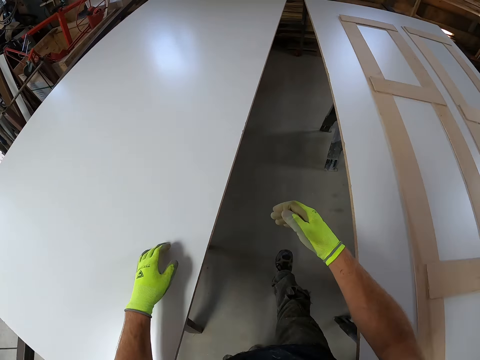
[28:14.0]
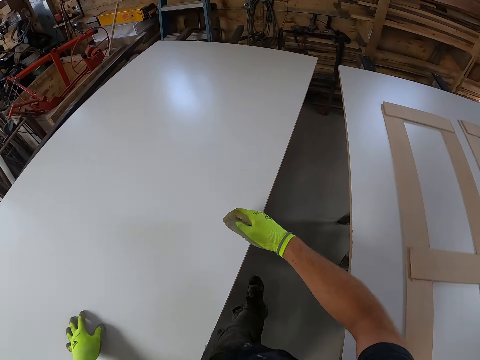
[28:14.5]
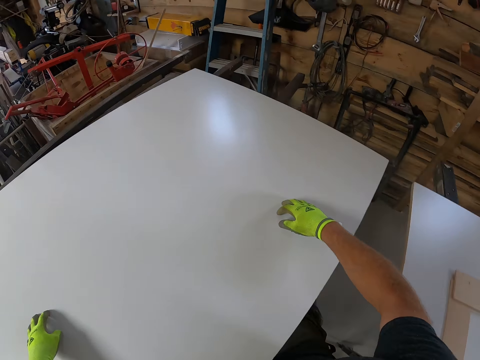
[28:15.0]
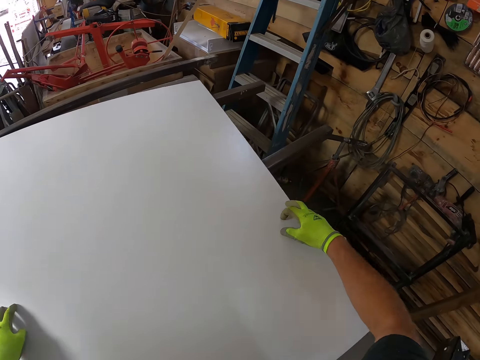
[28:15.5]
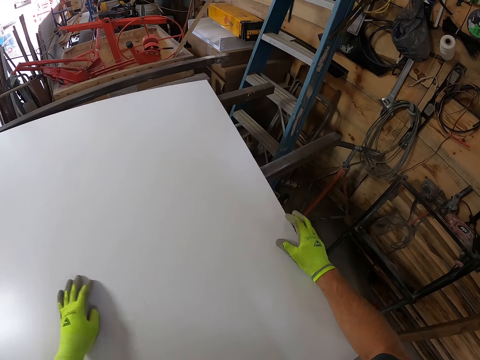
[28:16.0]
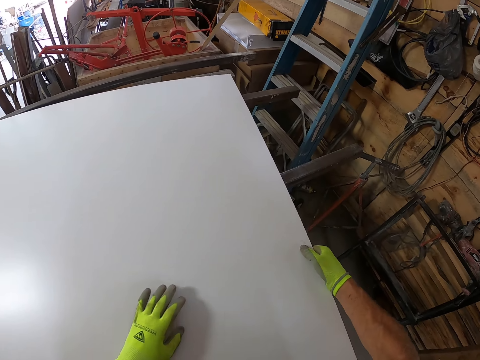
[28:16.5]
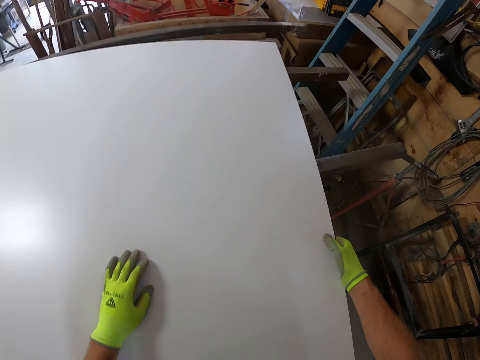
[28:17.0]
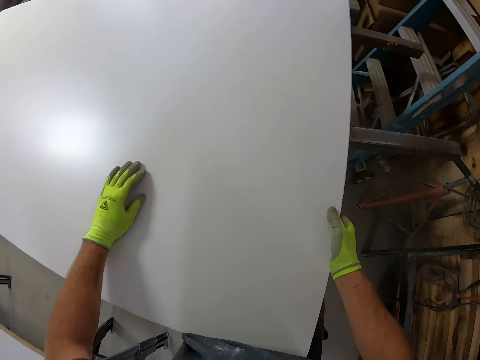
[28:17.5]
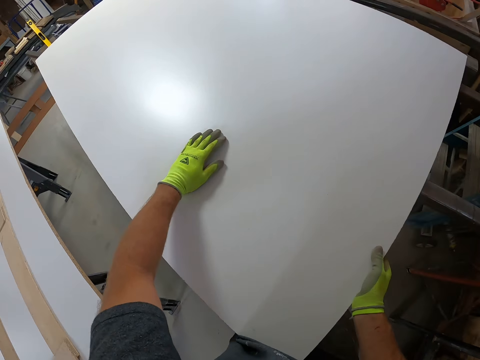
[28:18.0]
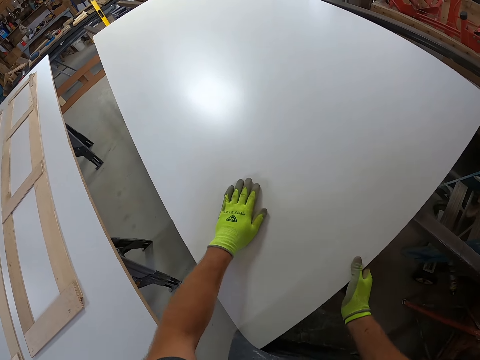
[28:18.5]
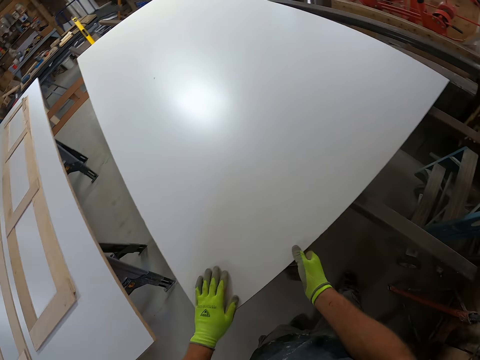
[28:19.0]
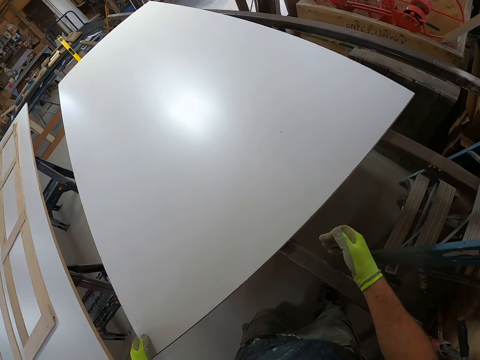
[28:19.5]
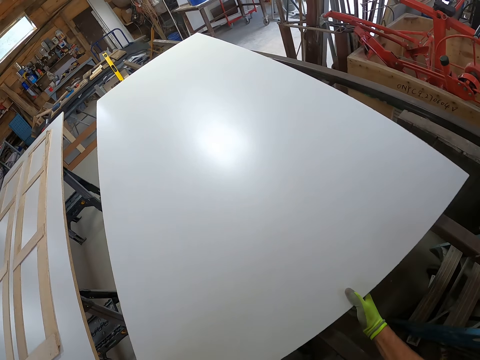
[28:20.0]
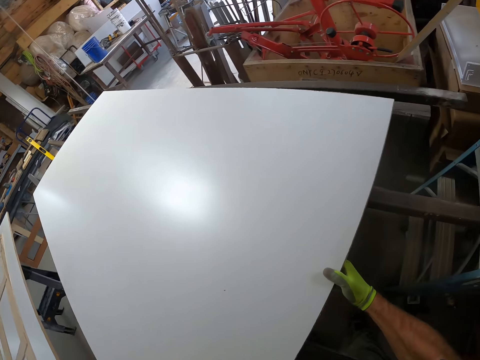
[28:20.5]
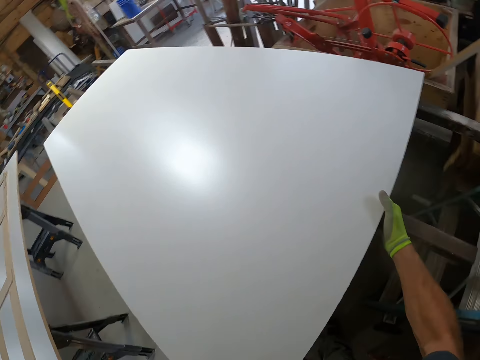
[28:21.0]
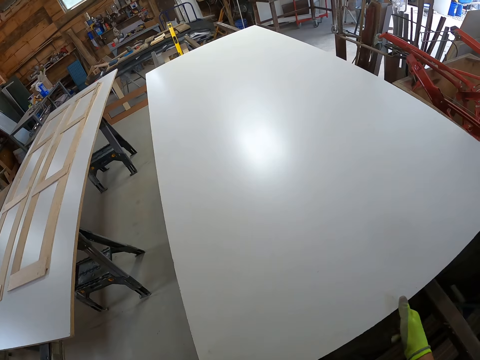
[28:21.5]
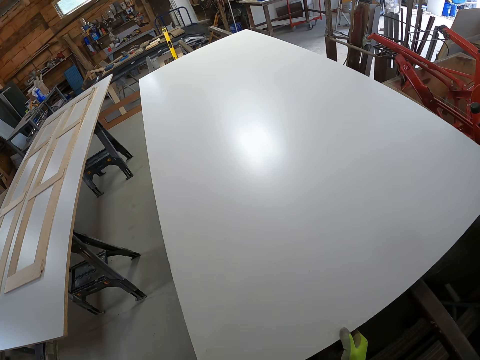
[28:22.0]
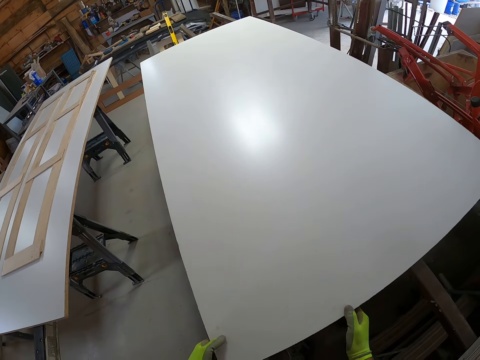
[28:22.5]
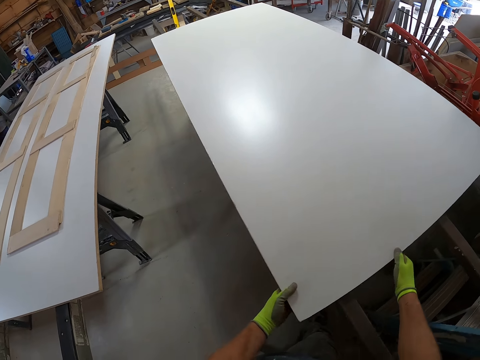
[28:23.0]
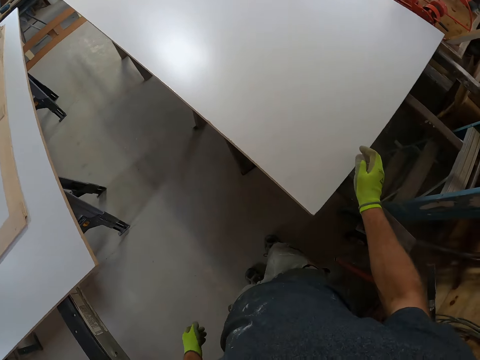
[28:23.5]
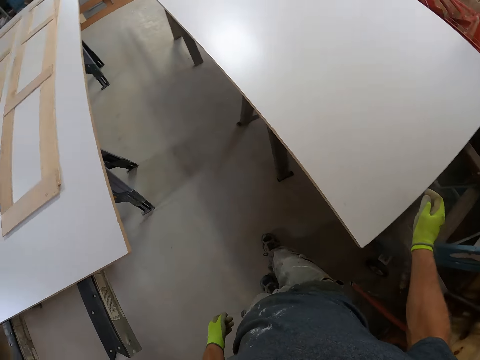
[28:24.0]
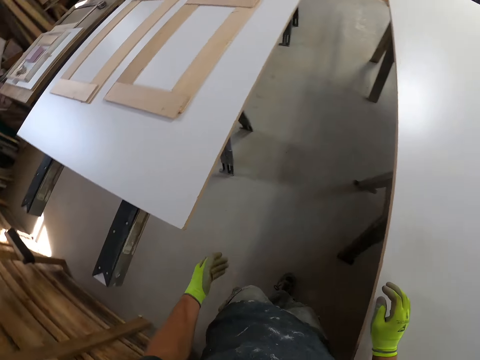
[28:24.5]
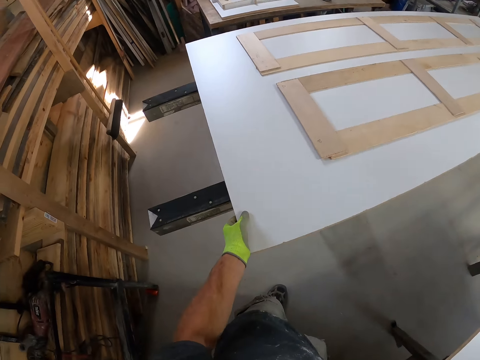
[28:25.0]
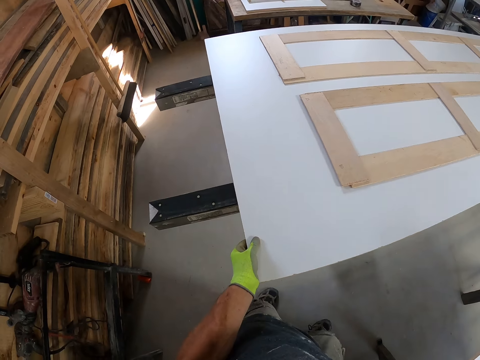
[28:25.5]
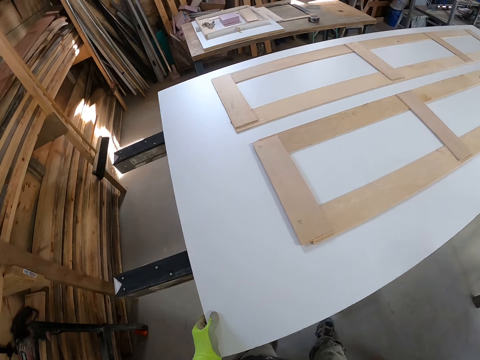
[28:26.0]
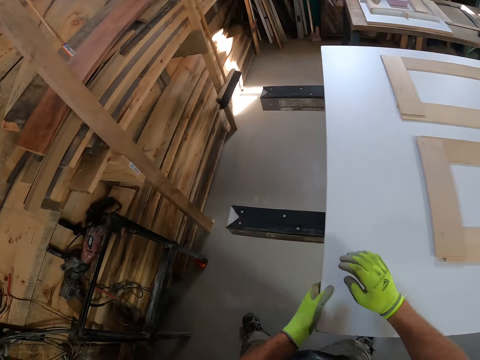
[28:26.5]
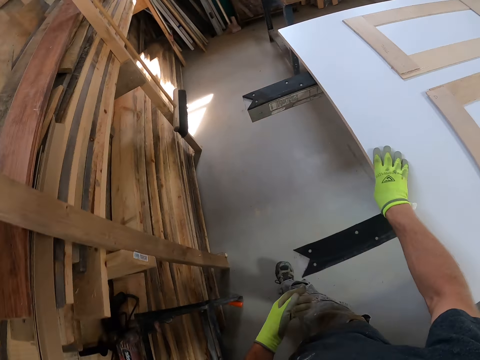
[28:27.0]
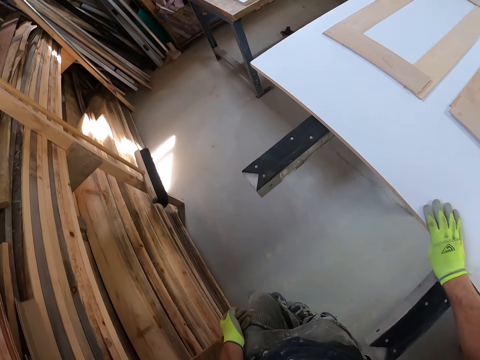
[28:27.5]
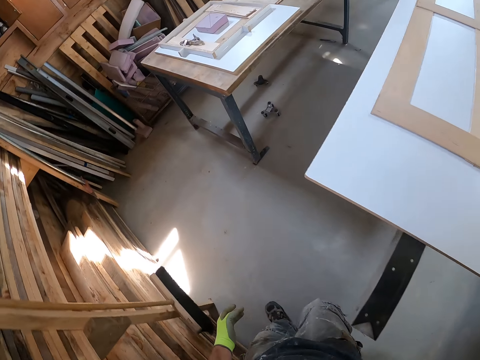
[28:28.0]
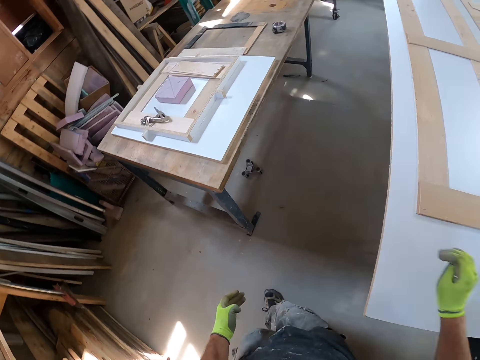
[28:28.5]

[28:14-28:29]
The camera wearer leans towards the MDF board. They adjust the MDF board on the table frame. They walk around the MDF board. They adjust the MDF board on the table frame. They release the MDF board. They adjust a table top on the left side. They walk around the room.

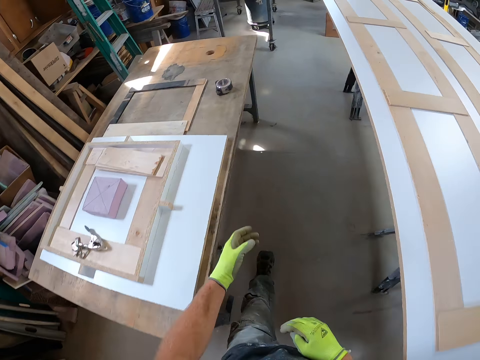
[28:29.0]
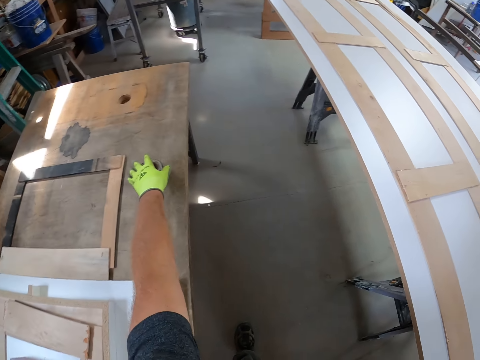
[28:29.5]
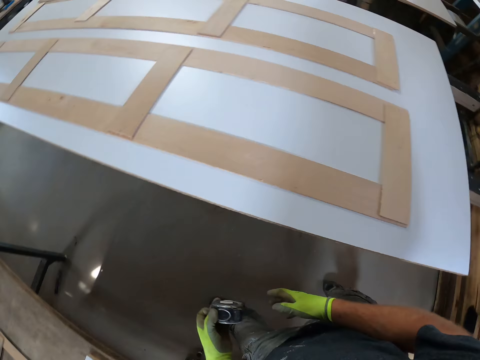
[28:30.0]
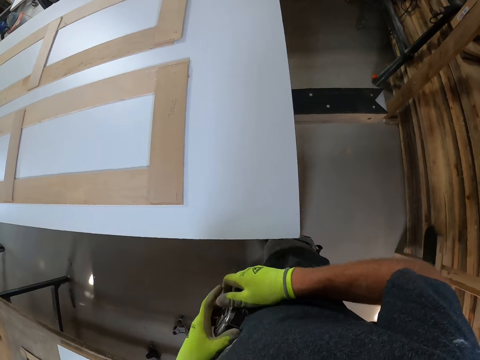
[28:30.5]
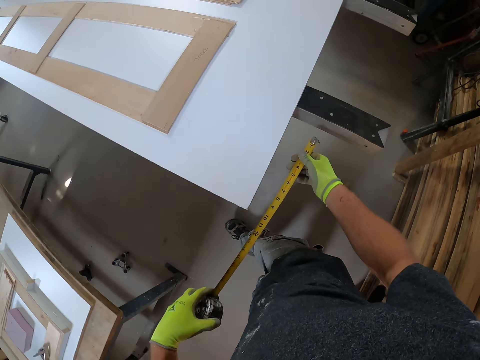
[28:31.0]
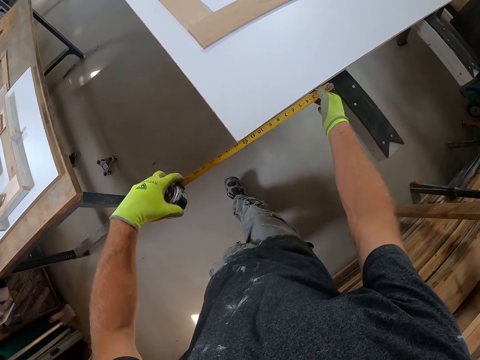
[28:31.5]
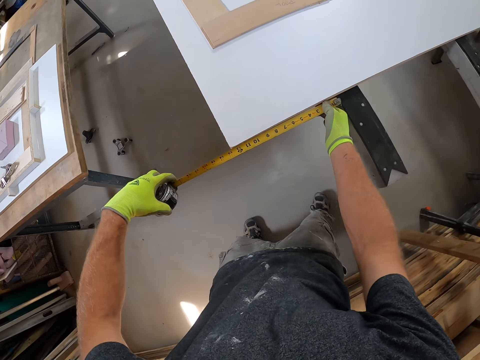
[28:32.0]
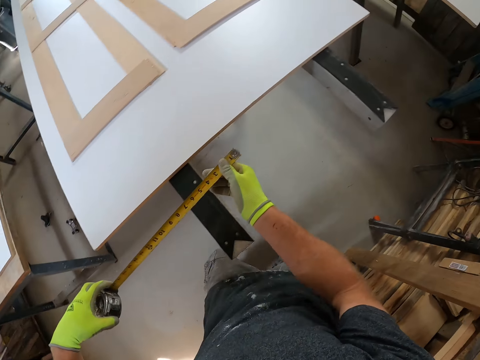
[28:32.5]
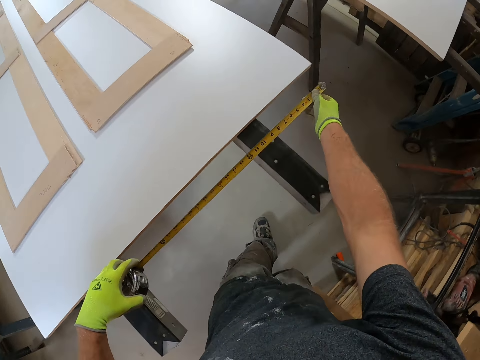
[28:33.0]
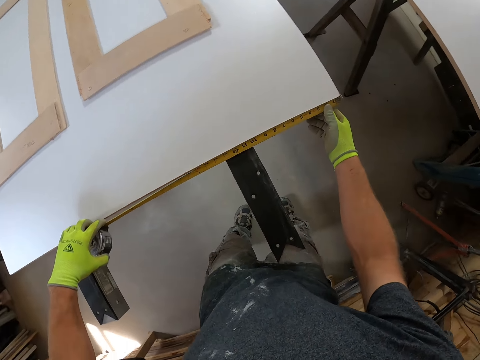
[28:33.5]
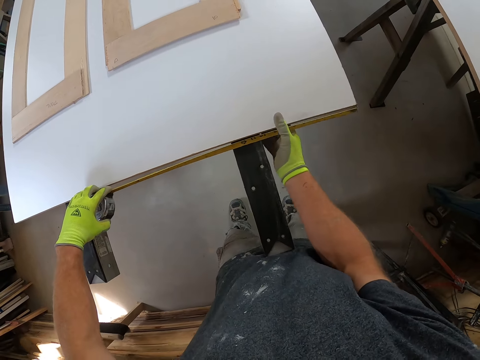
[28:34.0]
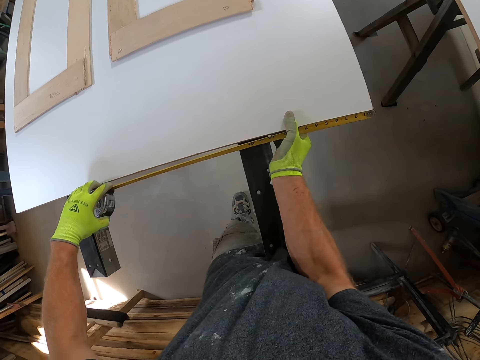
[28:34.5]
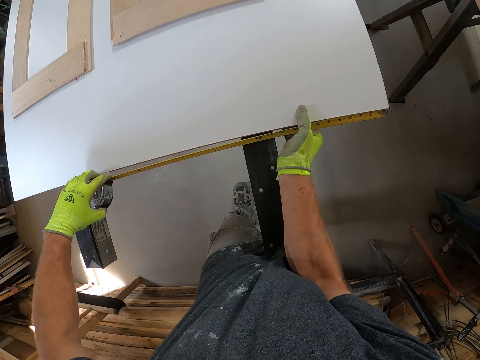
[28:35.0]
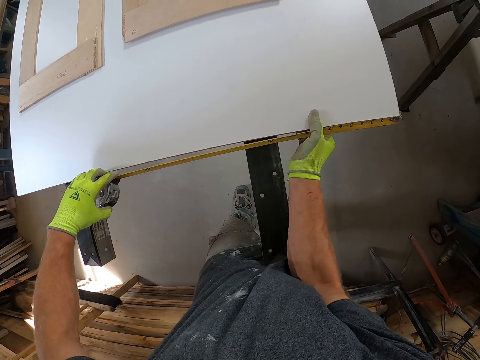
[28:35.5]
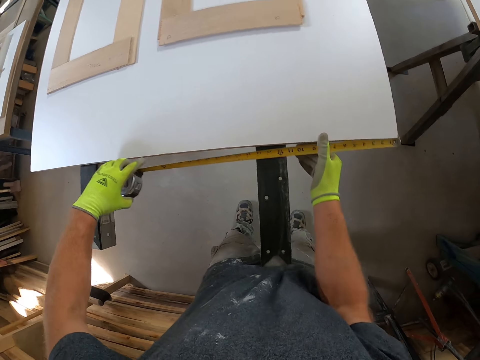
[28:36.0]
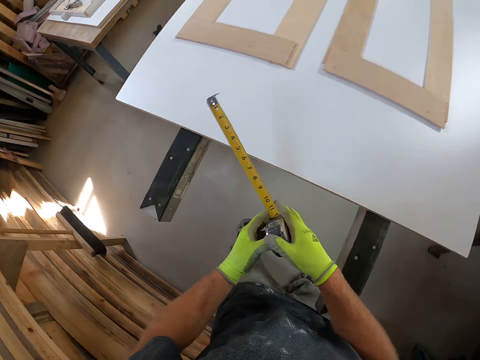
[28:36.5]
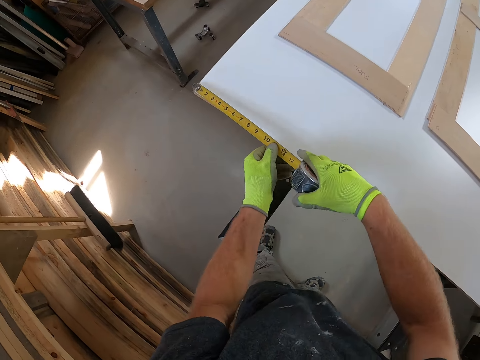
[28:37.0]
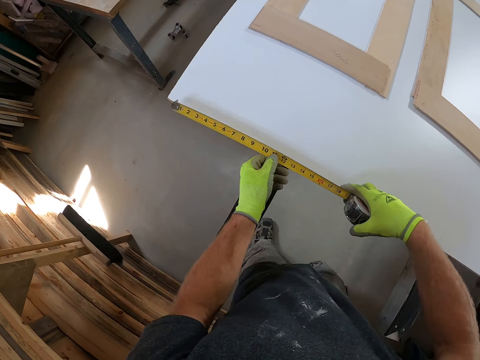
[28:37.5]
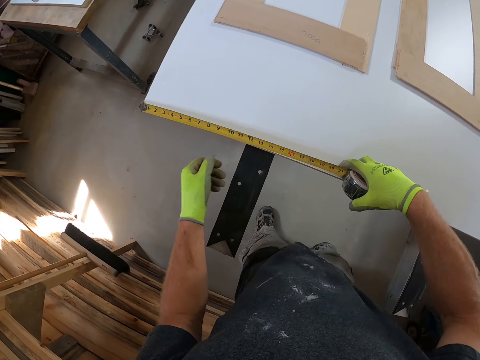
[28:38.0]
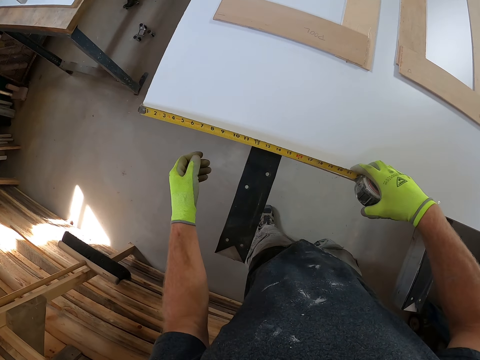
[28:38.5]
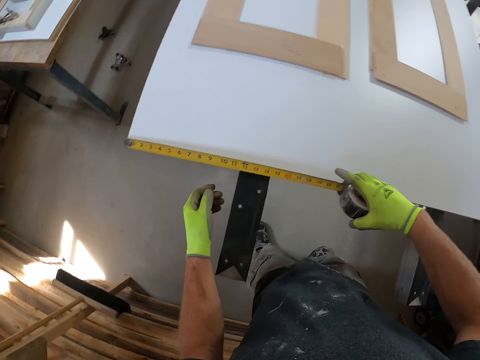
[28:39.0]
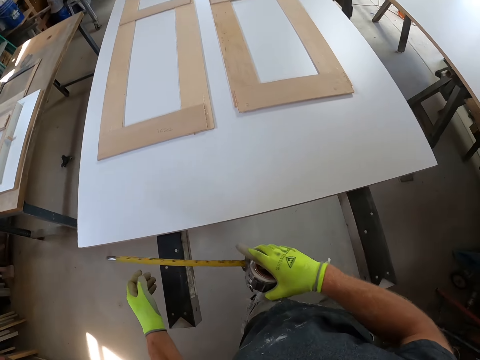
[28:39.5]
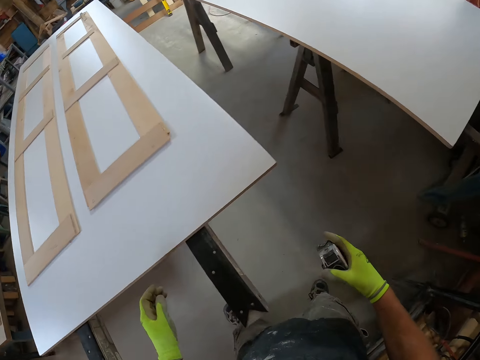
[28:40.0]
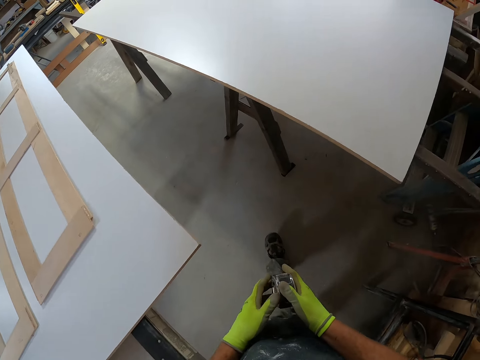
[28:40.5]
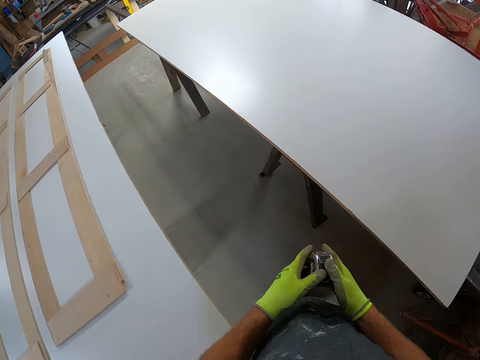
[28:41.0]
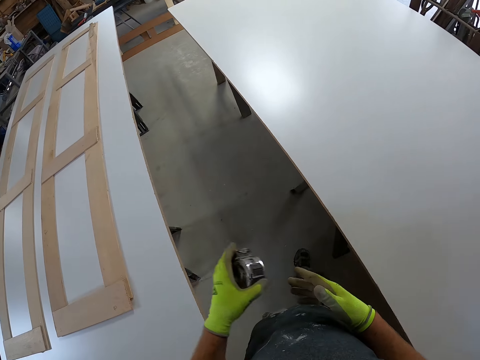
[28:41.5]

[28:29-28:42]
The camera wearer picks up a measurement tape or tape measure from a table. They pull the tape measure hook. They measure the table top with the tape measure. They walk forward. They measure the table top with the tape measure. They turn the tape measure. They measure the table top with the tape measure. They adjust the blade into the tape measure. They turn around. They walk around the room. They switch the tape measure to the left hand.
